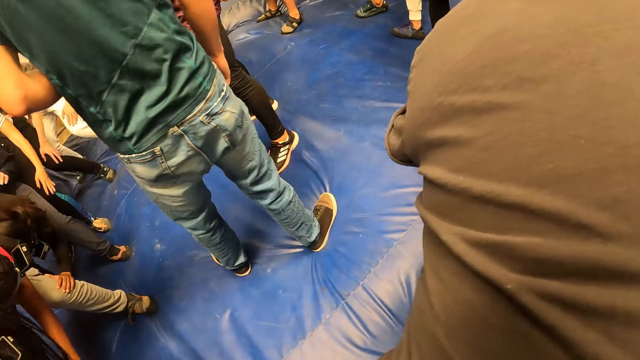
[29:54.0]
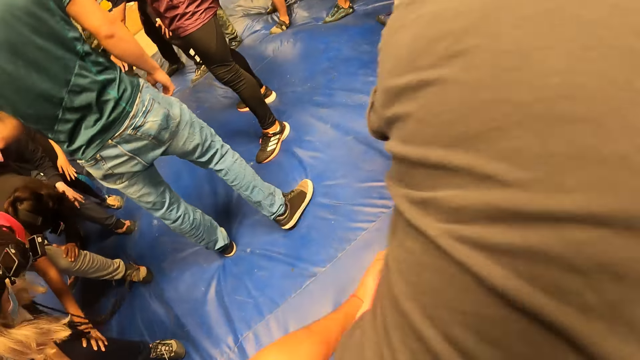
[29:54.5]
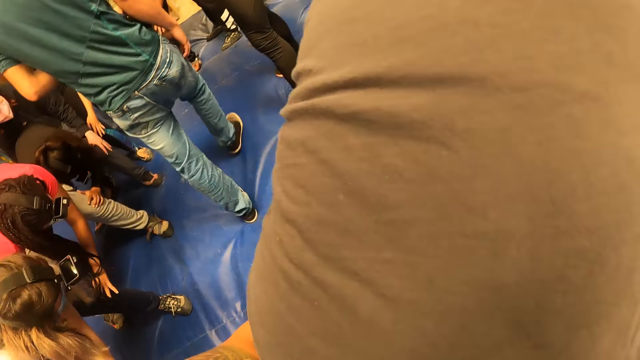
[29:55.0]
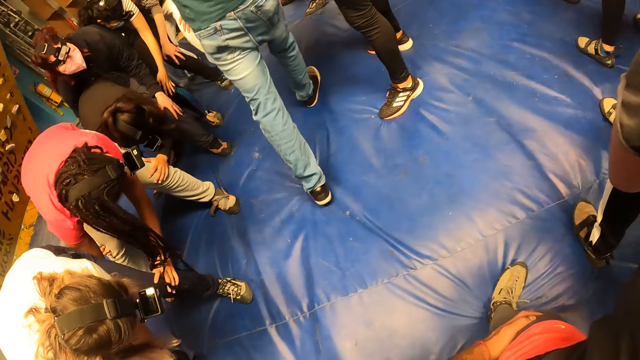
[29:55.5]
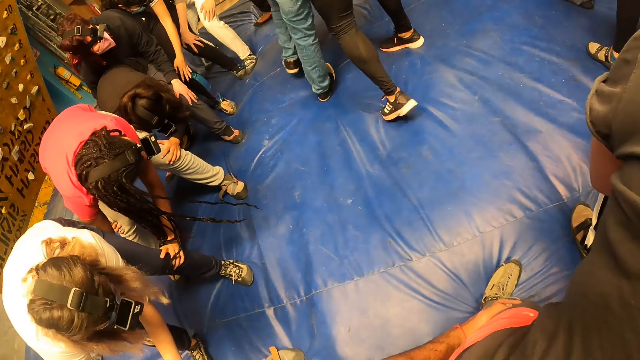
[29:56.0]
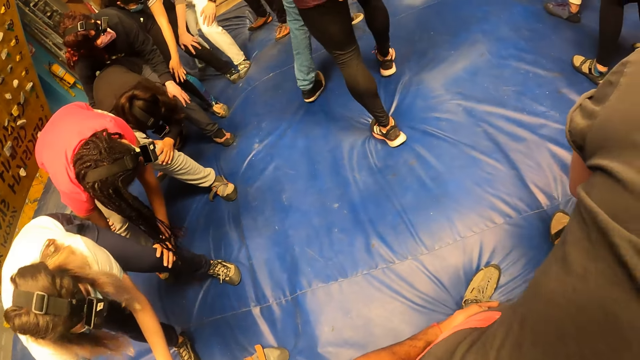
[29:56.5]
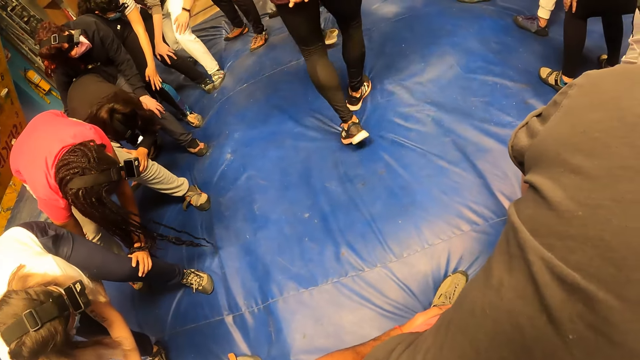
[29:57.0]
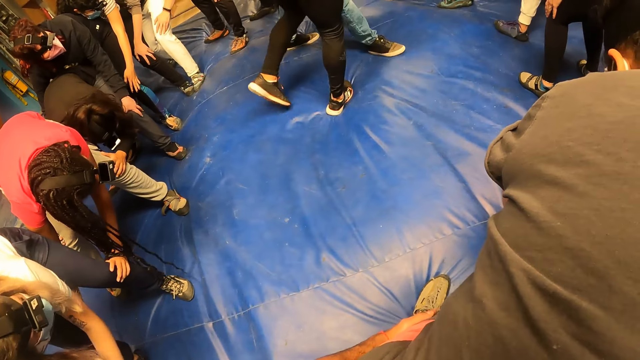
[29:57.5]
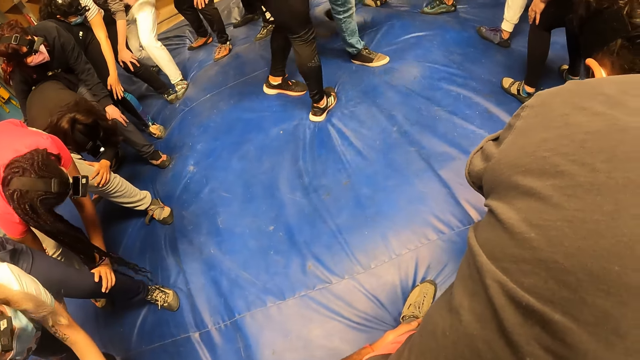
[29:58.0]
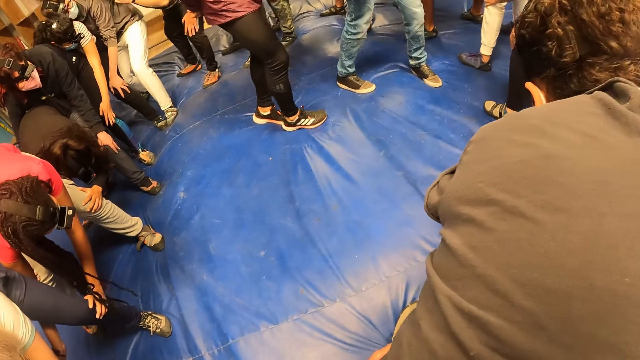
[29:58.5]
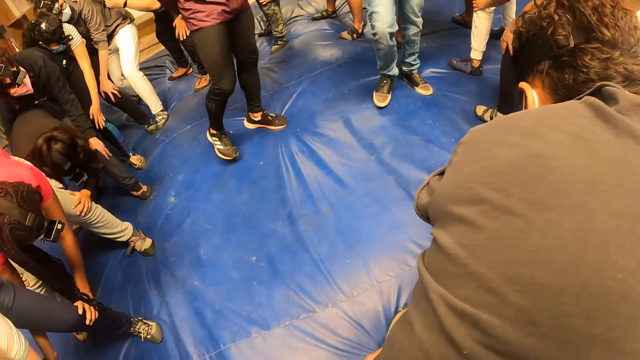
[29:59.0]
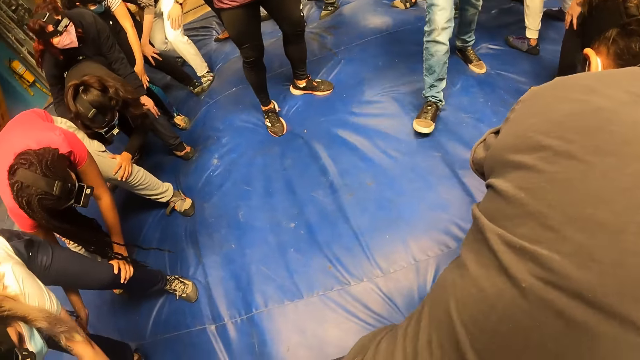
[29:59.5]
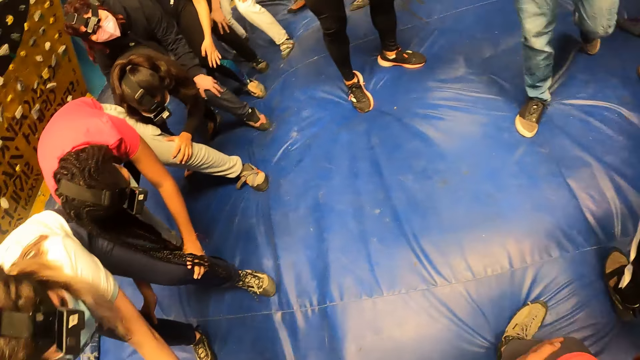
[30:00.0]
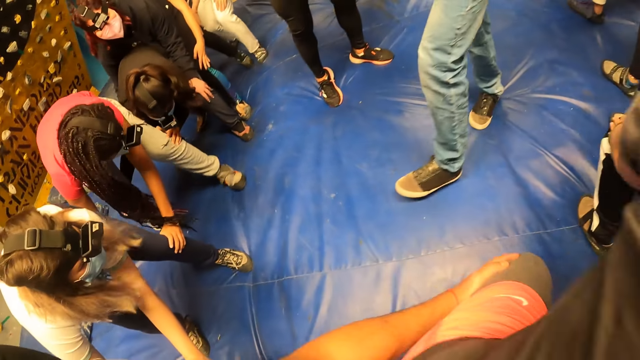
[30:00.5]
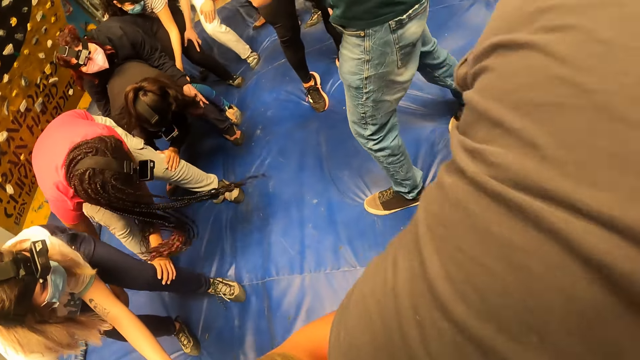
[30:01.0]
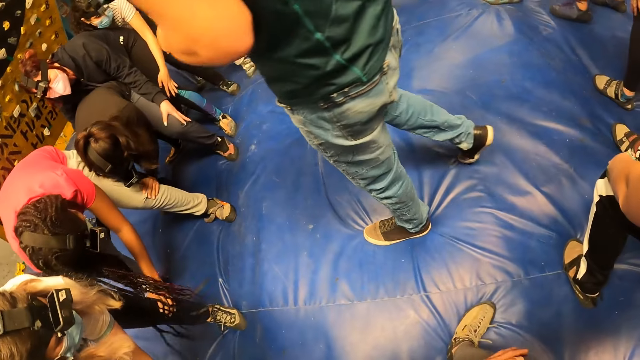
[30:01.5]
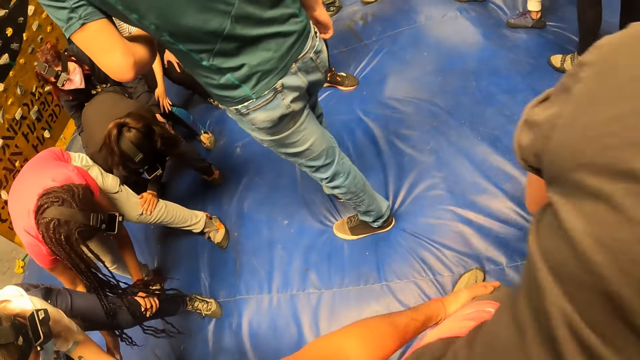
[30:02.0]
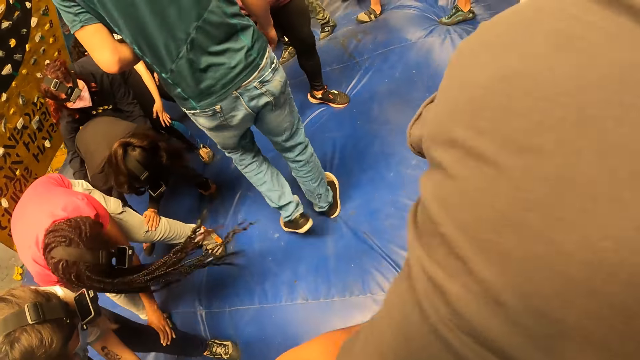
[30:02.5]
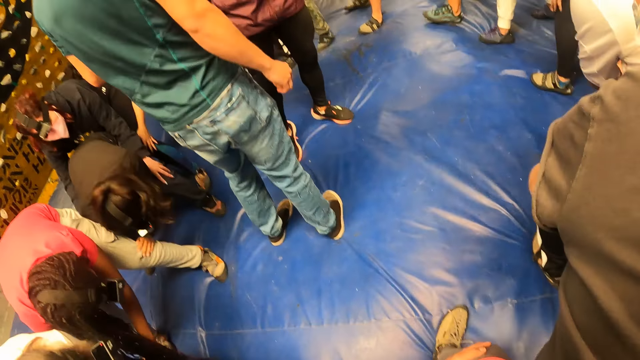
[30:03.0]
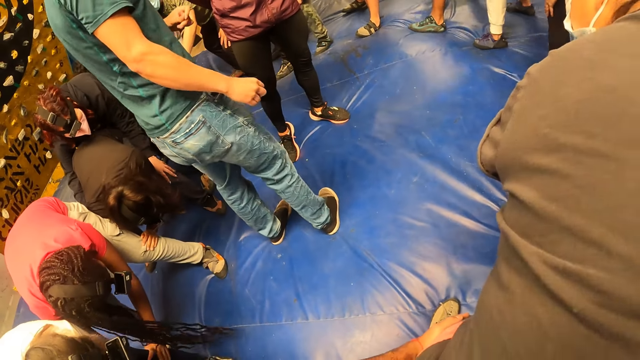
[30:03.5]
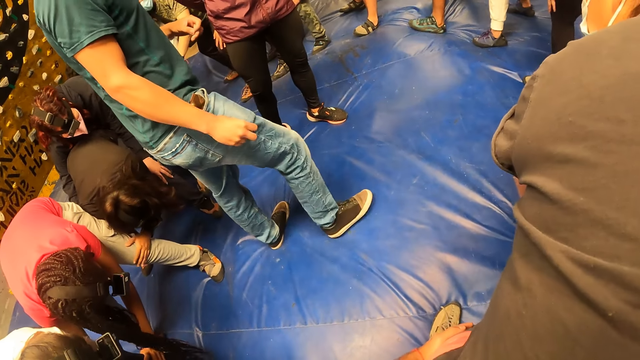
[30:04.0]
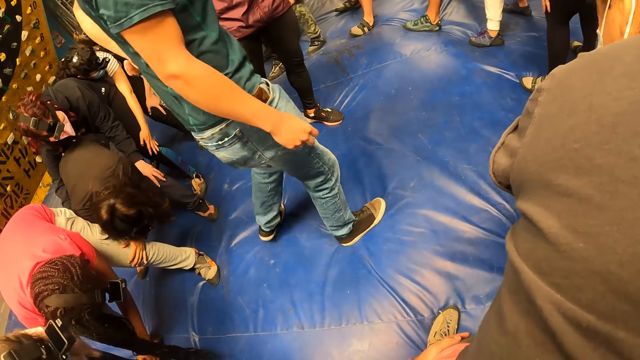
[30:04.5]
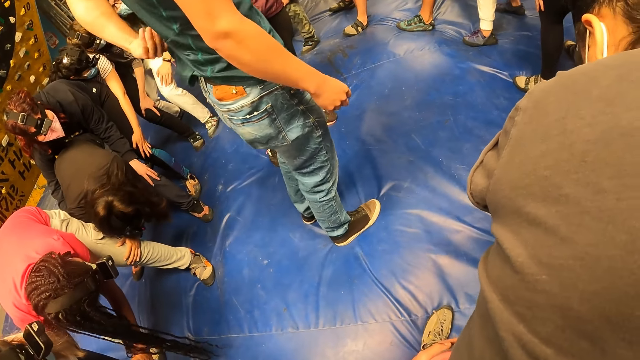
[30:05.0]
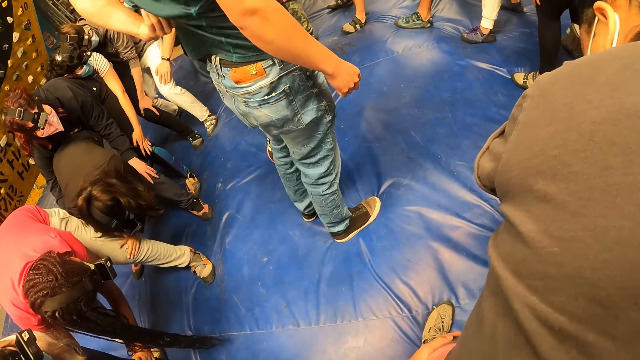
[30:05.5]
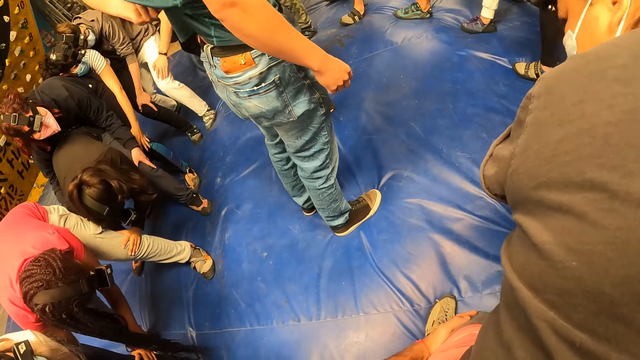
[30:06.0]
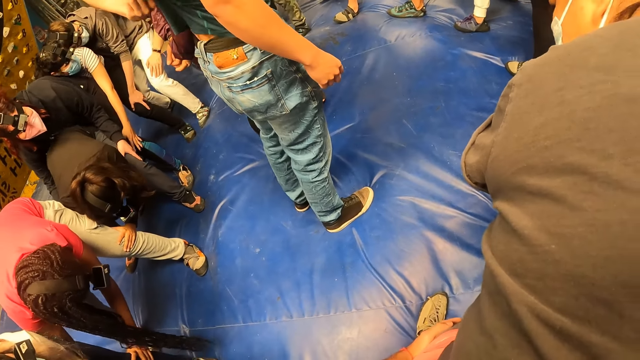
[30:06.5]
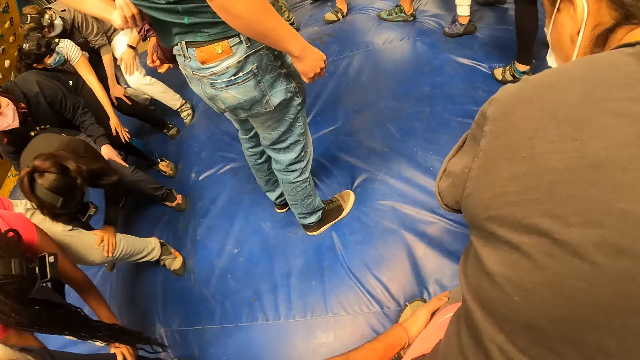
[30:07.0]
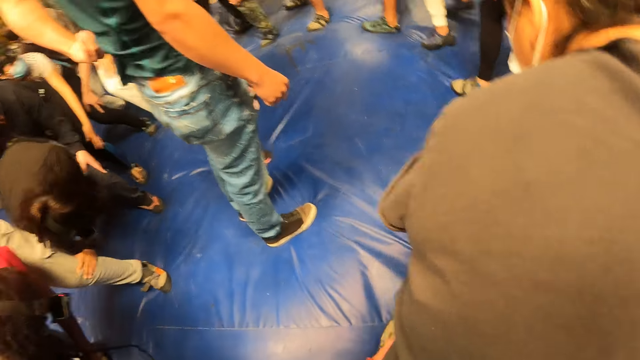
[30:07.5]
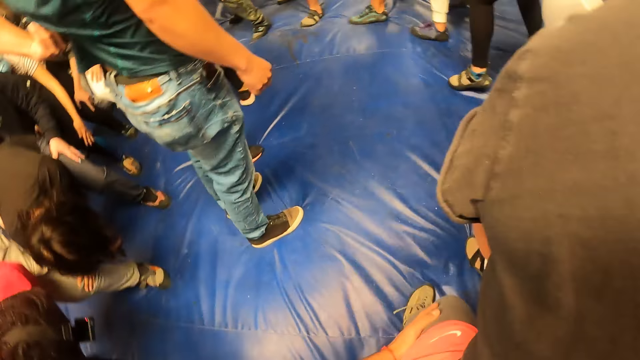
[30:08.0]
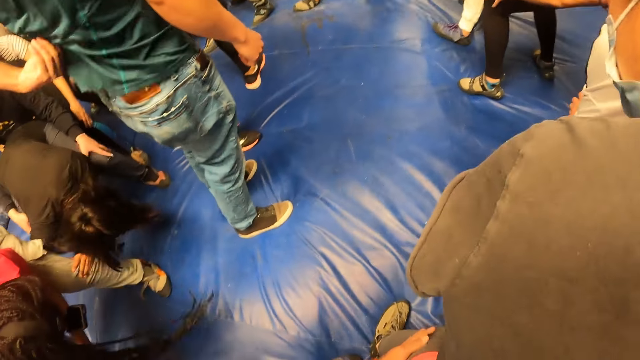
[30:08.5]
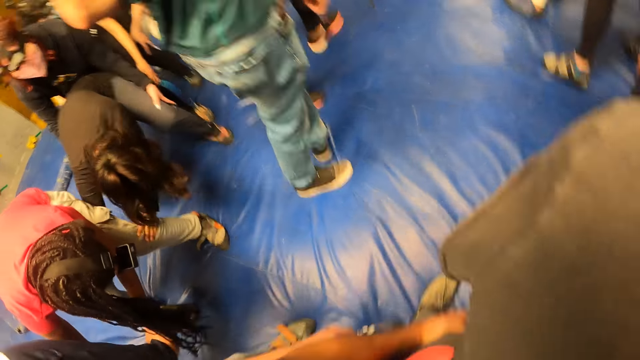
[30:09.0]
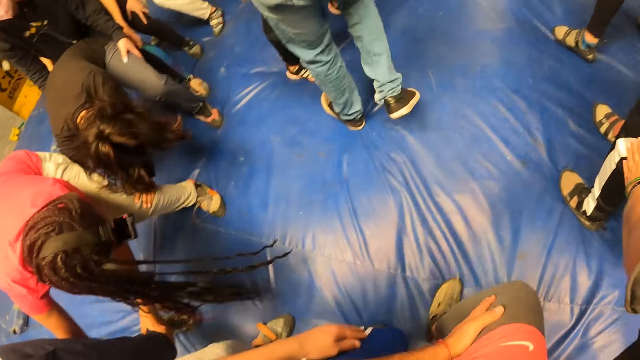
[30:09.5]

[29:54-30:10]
The camera wearer walks forward. The instructor scratches his back with his left hand.

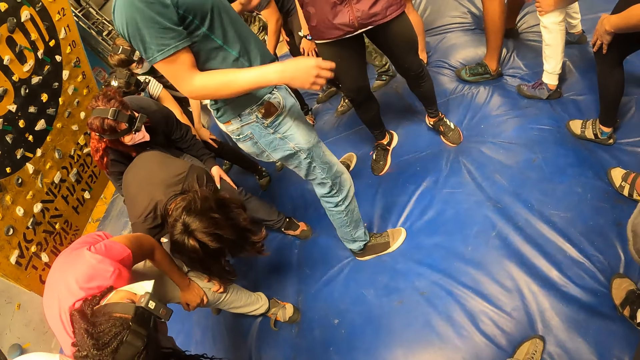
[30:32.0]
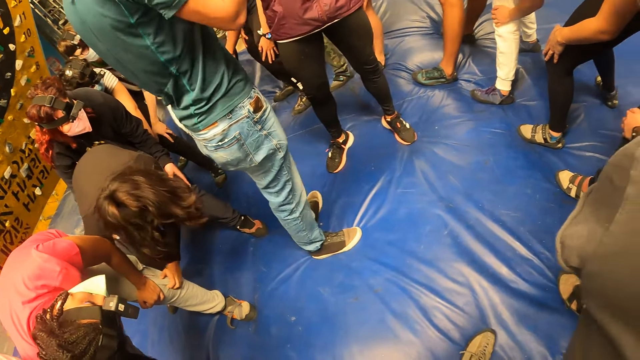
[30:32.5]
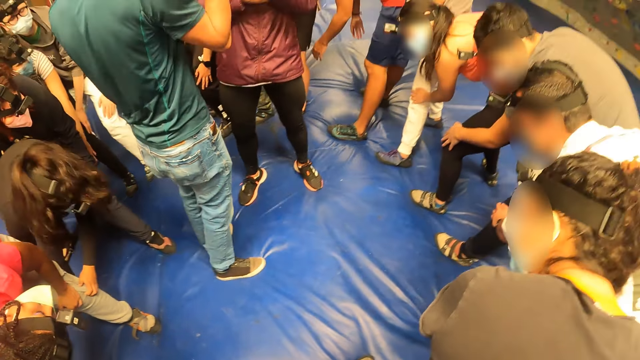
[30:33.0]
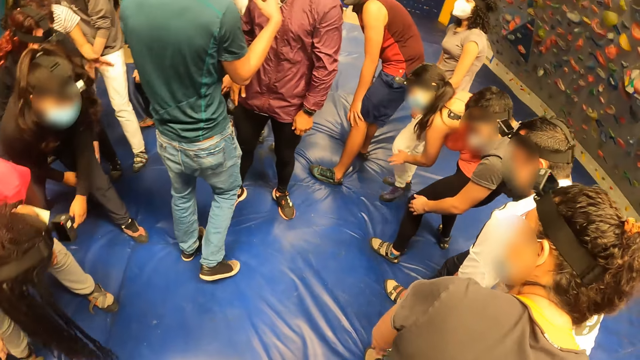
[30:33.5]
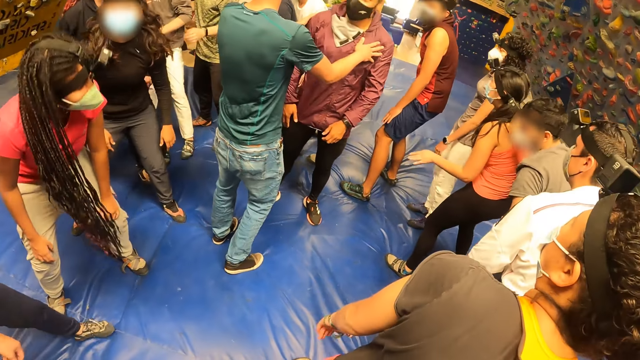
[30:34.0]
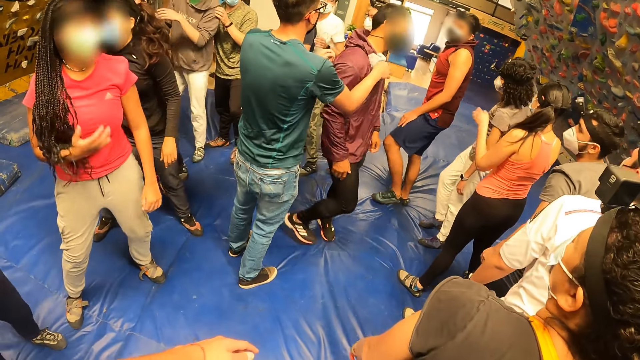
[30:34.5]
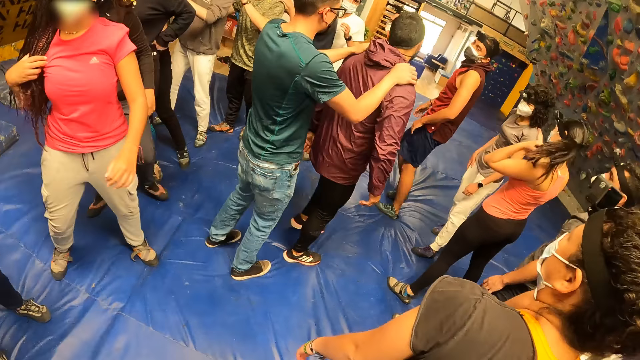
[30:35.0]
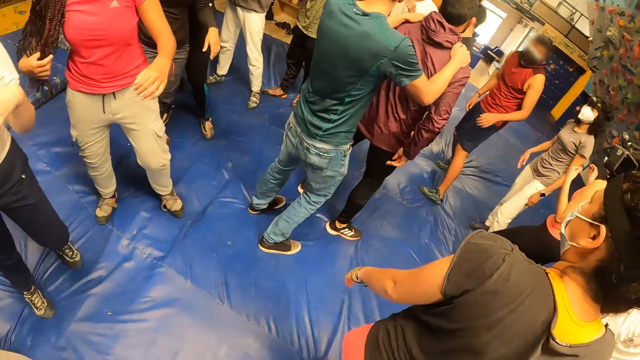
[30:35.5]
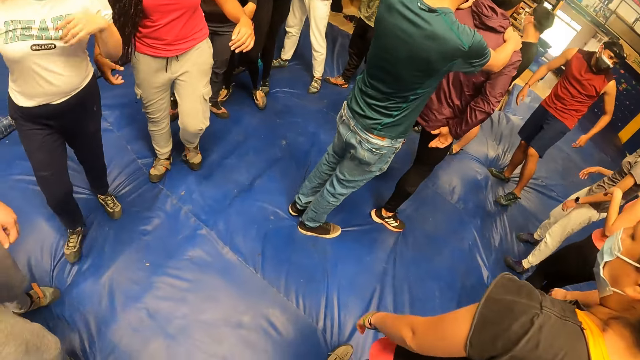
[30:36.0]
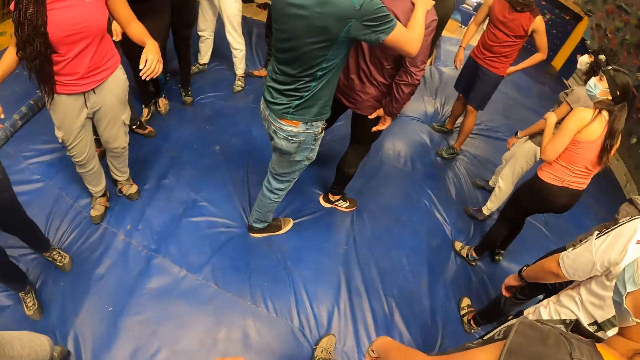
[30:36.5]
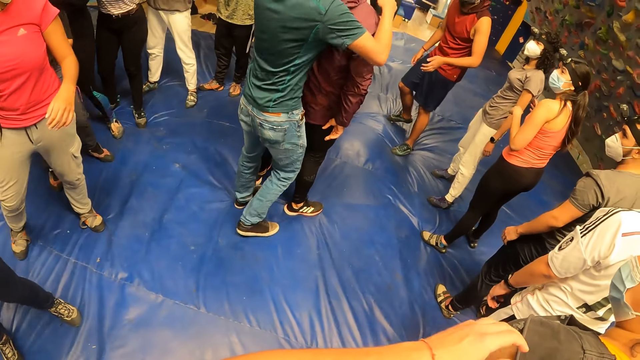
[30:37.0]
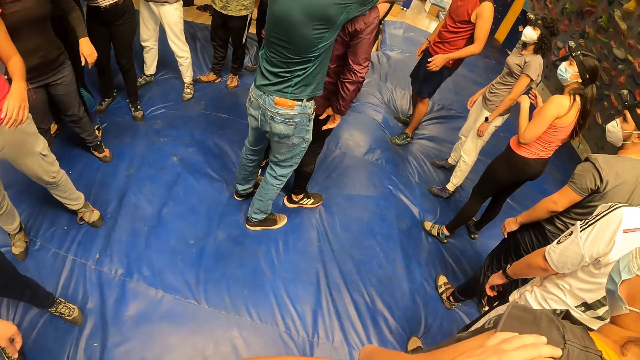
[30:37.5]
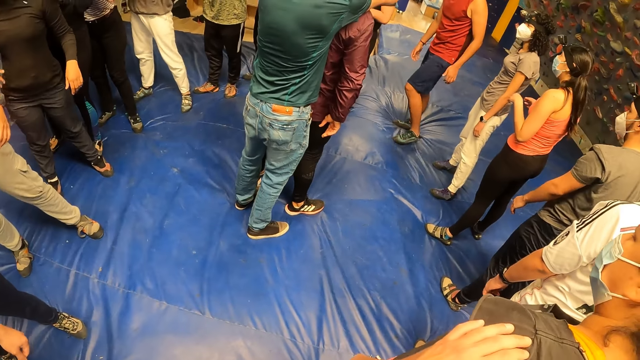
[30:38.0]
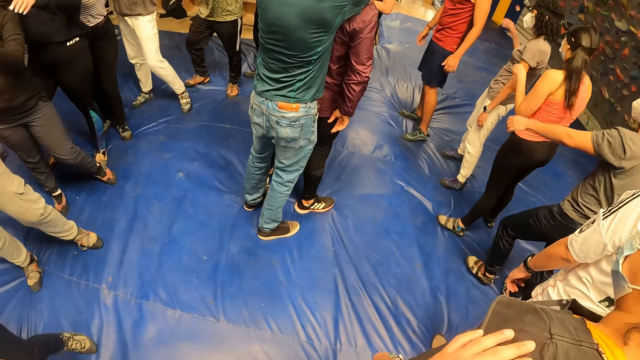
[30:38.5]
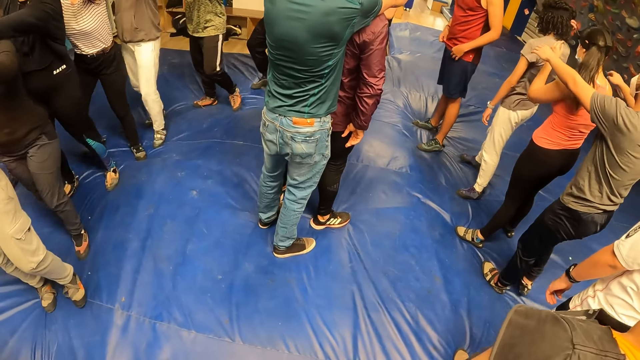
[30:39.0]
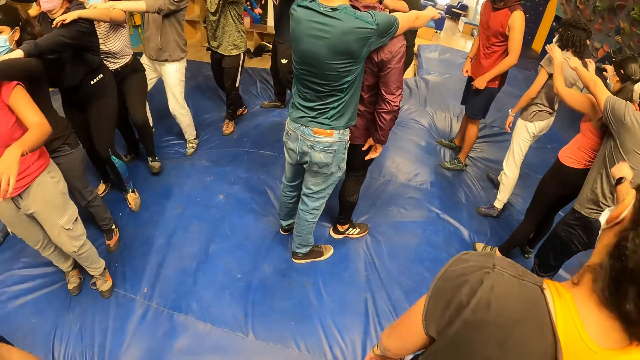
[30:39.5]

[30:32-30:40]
The camera wearer stands up. The instructor places both hands on a man. The camera wearer holds a person's shoulder.
